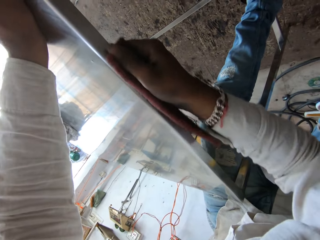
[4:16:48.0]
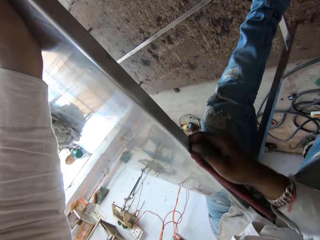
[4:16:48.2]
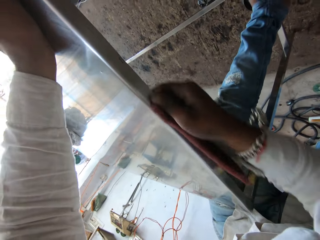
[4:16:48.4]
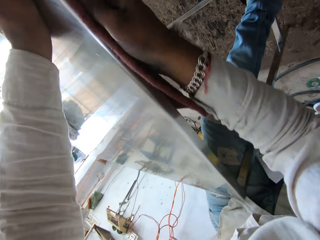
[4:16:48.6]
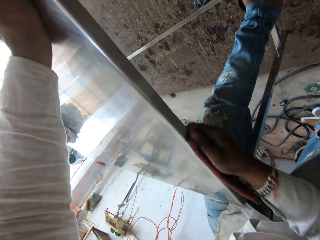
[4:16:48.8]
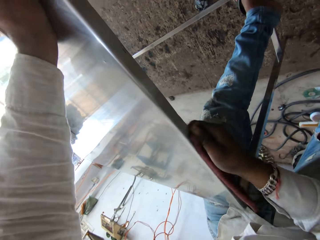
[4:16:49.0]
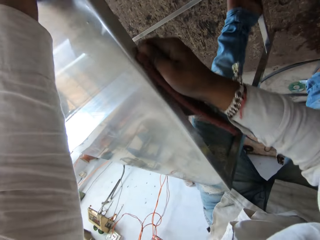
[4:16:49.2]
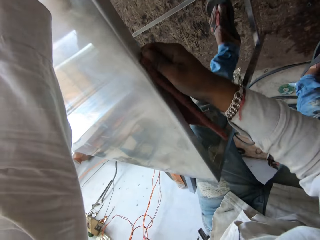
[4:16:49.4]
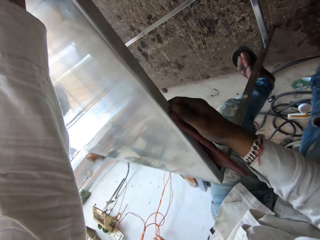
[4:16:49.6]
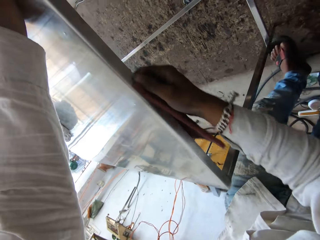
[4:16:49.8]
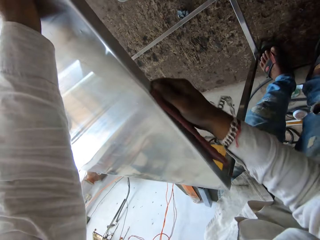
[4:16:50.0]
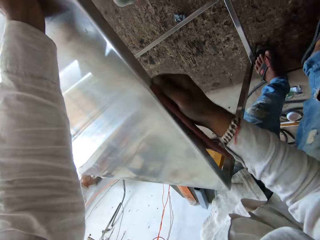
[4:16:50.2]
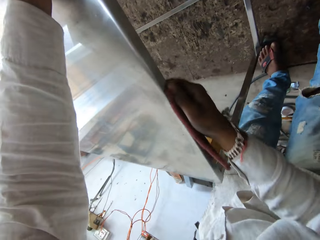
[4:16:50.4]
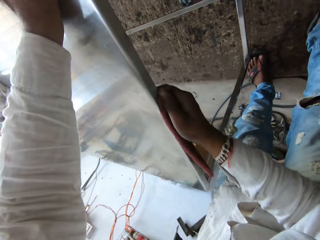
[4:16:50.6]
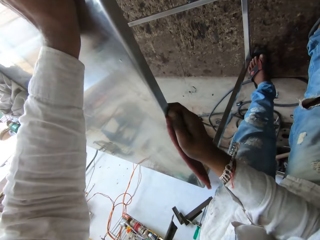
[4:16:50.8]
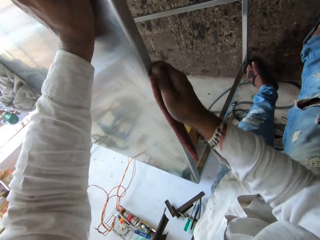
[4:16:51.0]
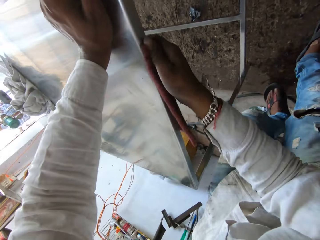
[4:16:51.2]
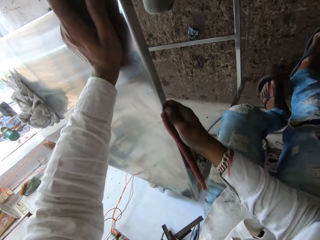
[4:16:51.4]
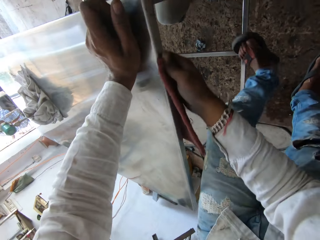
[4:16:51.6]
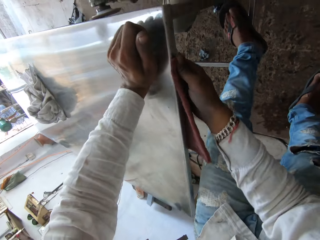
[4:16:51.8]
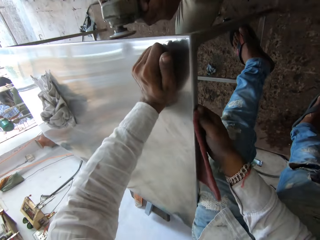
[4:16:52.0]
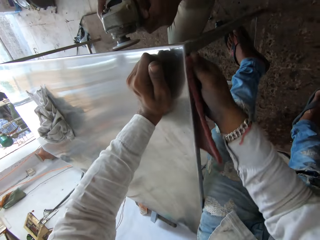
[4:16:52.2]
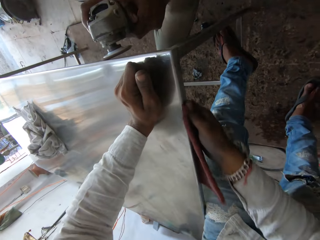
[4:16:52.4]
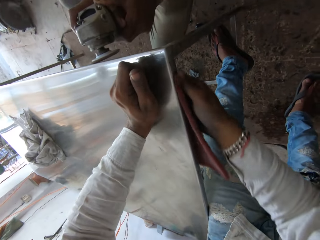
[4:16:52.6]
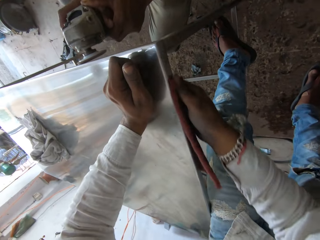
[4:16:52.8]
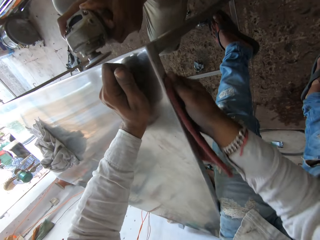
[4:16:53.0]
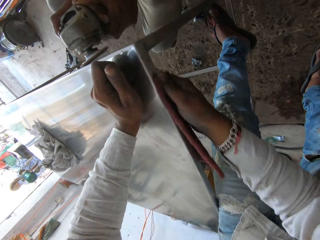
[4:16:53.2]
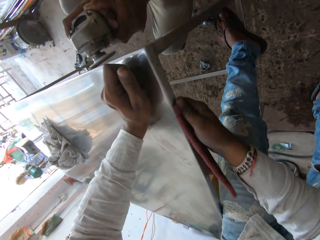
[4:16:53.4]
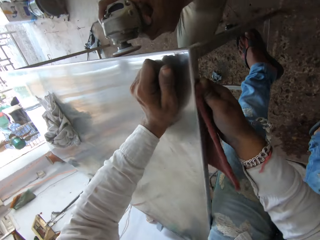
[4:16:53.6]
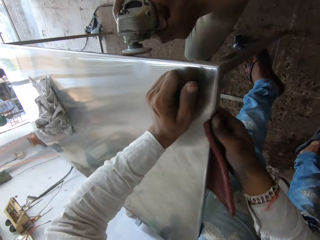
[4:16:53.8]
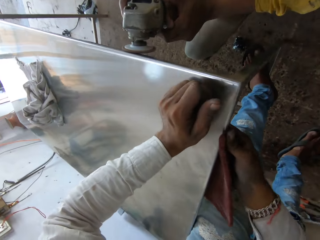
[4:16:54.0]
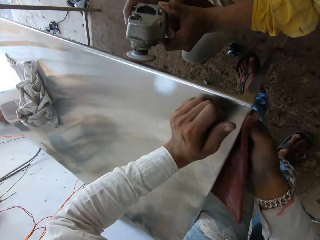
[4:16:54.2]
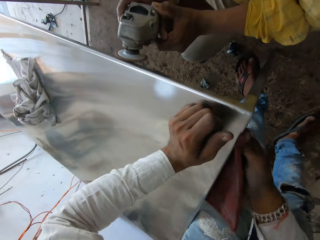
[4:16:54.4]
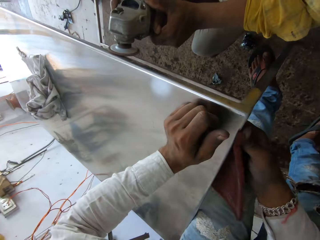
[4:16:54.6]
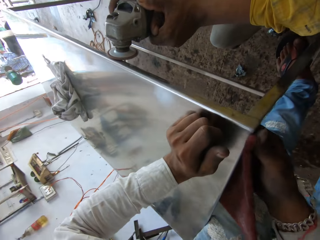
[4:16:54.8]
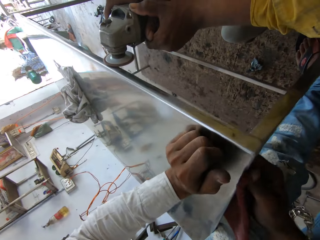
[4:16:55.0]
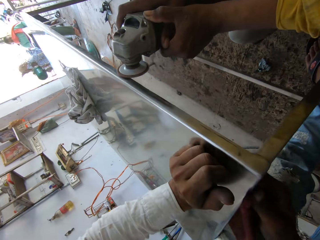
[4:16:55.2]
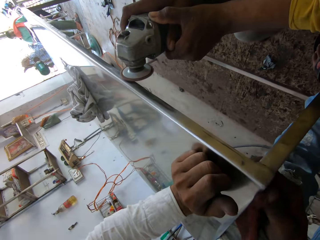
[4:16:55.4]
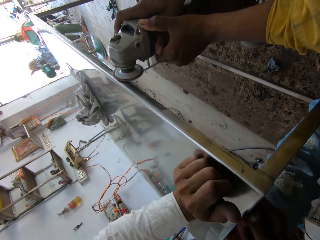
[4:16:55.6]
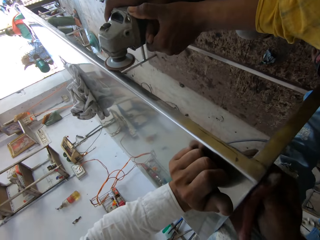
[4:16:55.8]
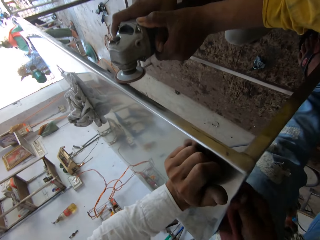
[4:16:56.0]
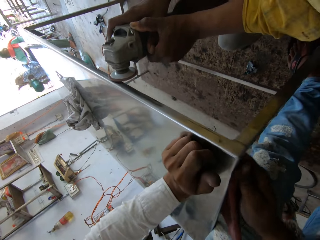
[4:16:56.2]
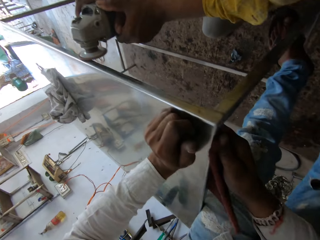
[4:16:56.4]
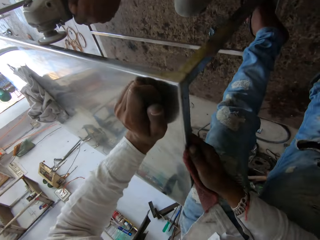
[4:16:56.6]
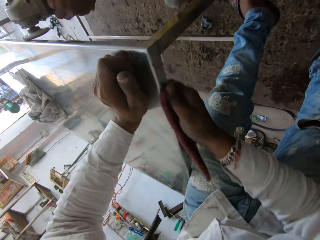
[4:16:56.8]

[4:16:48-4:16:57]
The camera wearer steps on the ground. They step on the table side stretcher. They scrub a metal table.

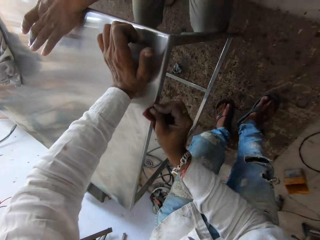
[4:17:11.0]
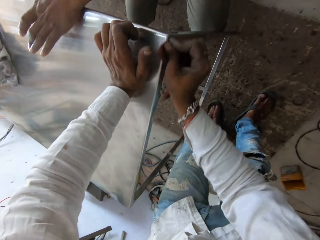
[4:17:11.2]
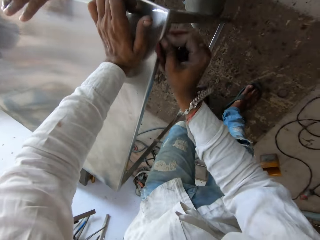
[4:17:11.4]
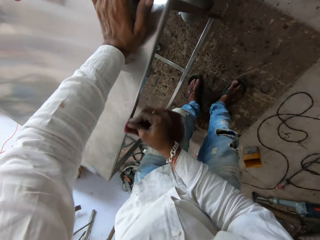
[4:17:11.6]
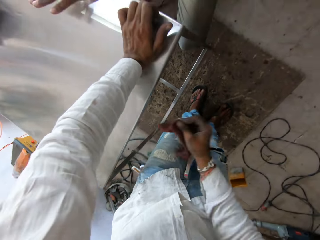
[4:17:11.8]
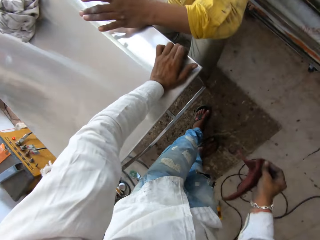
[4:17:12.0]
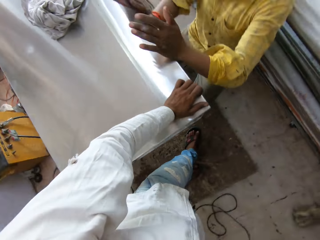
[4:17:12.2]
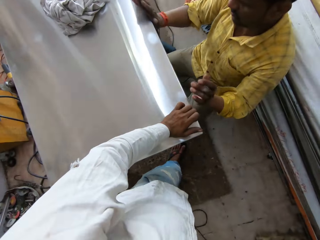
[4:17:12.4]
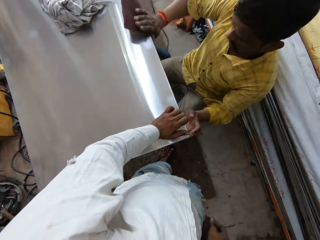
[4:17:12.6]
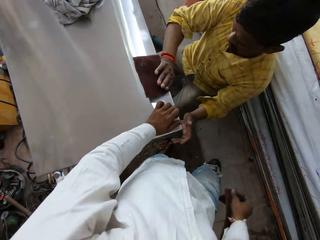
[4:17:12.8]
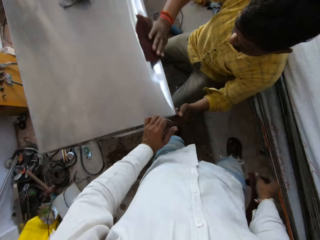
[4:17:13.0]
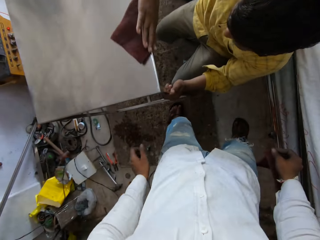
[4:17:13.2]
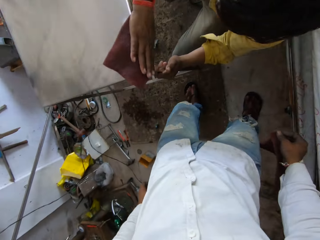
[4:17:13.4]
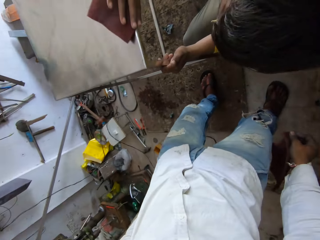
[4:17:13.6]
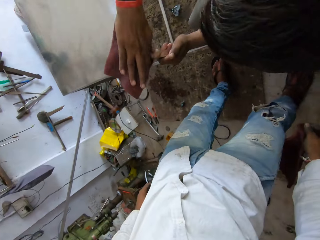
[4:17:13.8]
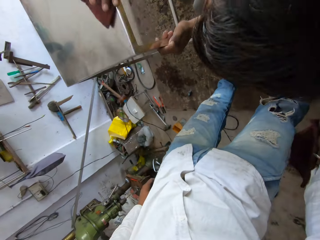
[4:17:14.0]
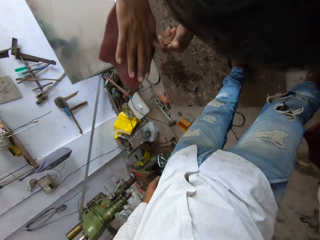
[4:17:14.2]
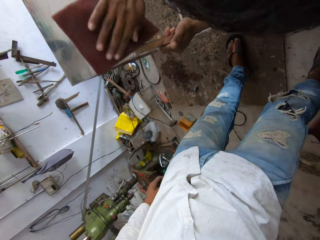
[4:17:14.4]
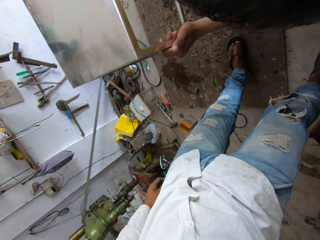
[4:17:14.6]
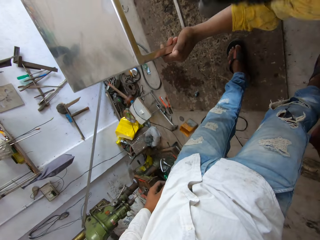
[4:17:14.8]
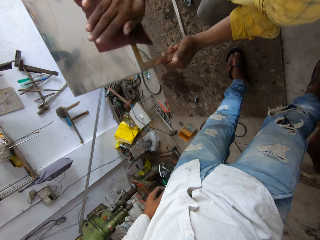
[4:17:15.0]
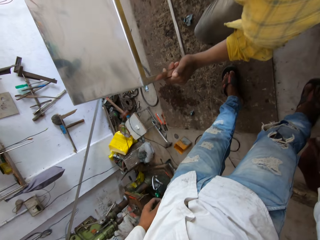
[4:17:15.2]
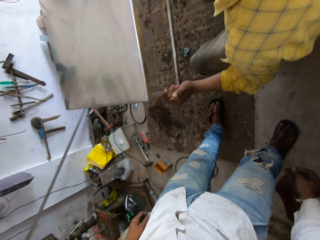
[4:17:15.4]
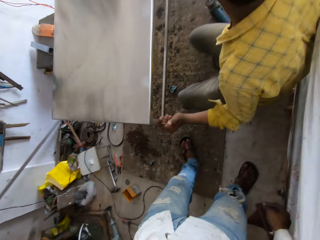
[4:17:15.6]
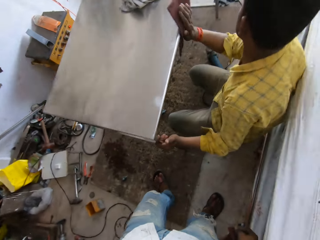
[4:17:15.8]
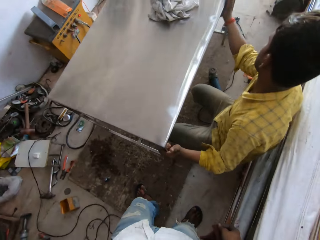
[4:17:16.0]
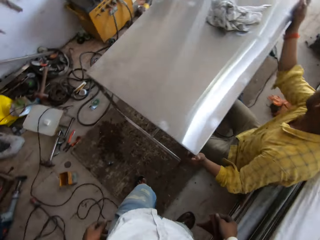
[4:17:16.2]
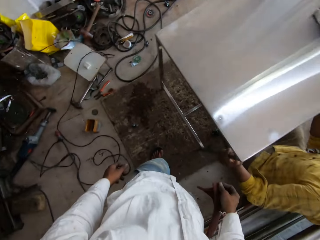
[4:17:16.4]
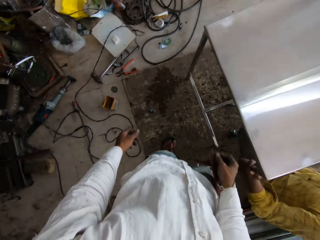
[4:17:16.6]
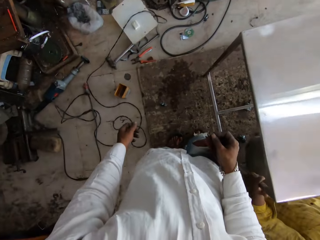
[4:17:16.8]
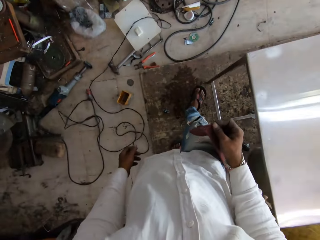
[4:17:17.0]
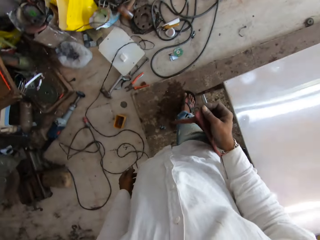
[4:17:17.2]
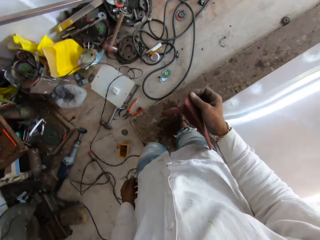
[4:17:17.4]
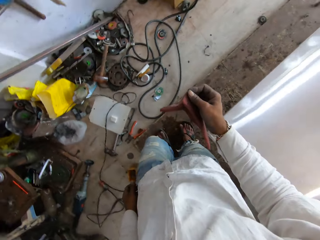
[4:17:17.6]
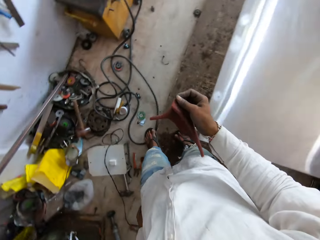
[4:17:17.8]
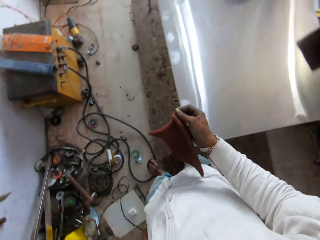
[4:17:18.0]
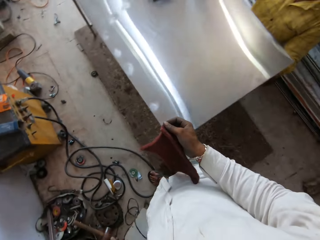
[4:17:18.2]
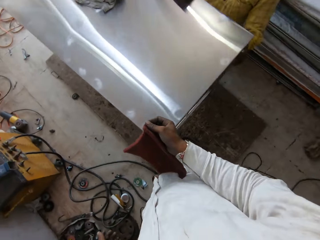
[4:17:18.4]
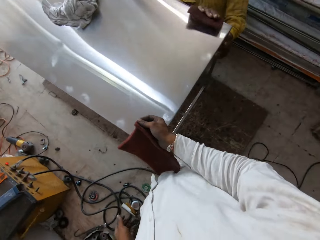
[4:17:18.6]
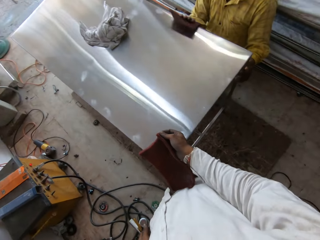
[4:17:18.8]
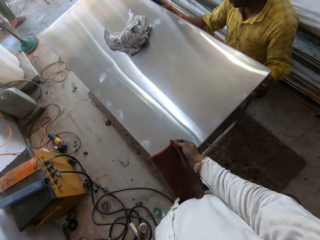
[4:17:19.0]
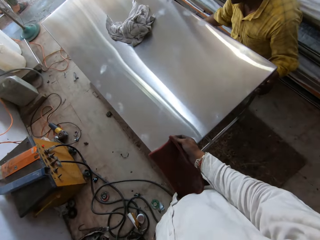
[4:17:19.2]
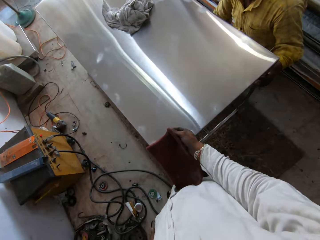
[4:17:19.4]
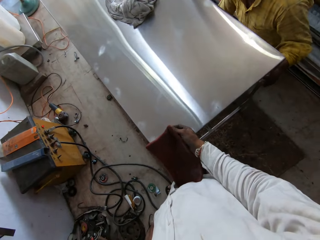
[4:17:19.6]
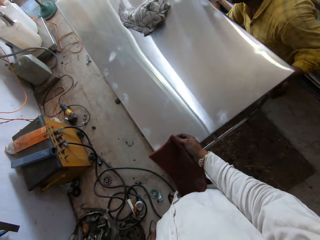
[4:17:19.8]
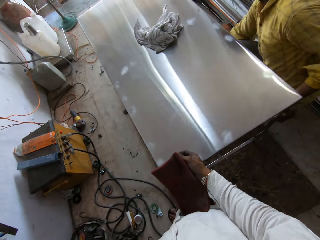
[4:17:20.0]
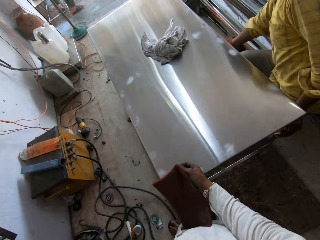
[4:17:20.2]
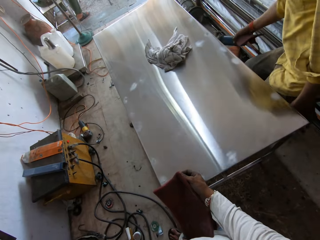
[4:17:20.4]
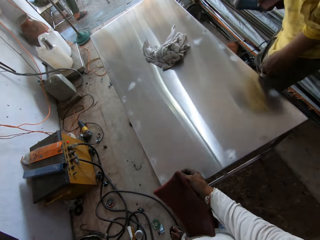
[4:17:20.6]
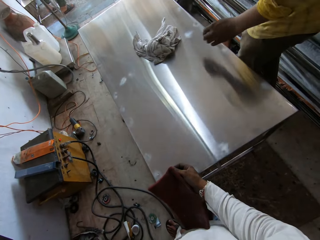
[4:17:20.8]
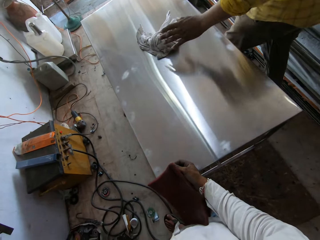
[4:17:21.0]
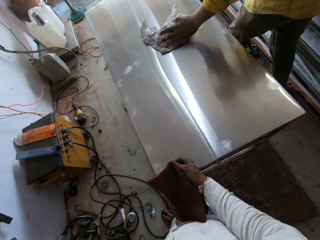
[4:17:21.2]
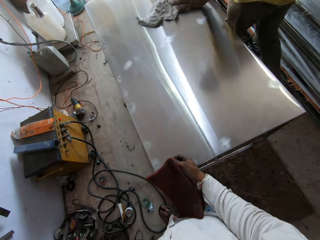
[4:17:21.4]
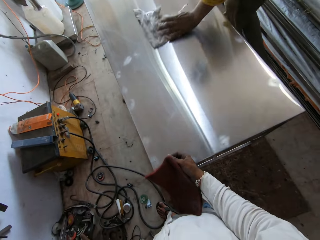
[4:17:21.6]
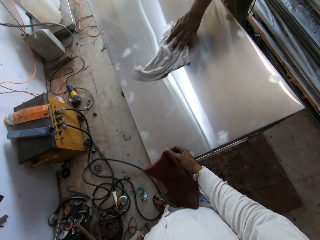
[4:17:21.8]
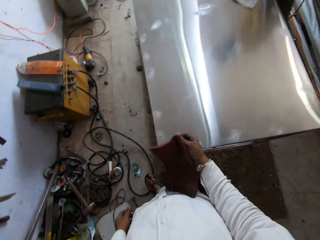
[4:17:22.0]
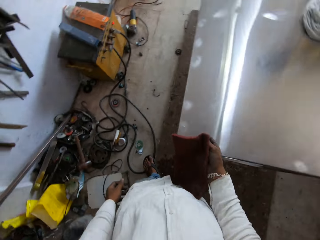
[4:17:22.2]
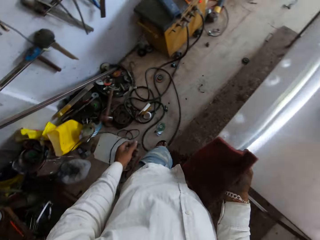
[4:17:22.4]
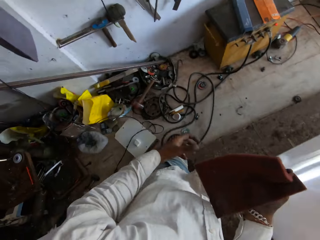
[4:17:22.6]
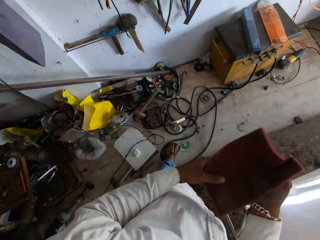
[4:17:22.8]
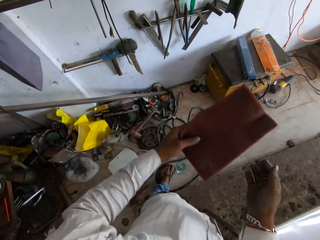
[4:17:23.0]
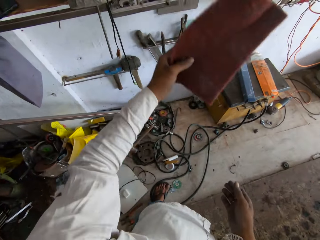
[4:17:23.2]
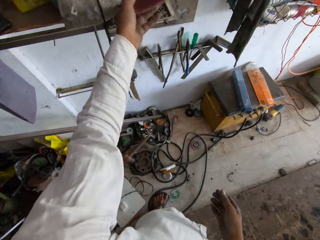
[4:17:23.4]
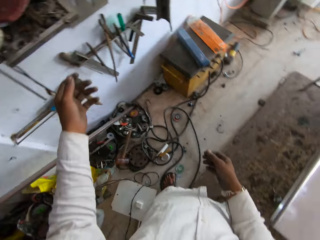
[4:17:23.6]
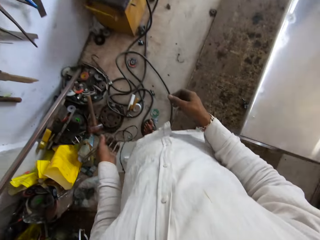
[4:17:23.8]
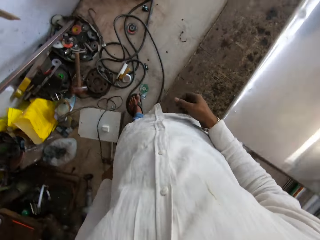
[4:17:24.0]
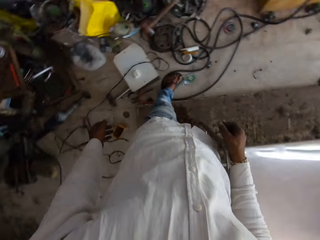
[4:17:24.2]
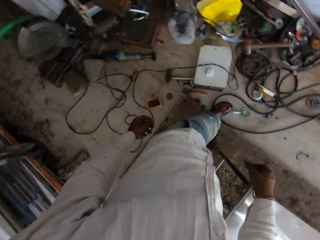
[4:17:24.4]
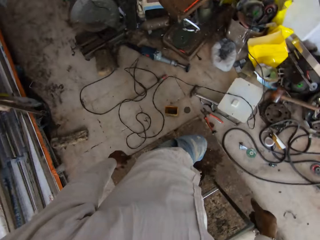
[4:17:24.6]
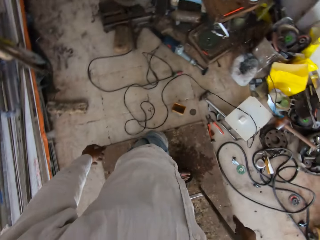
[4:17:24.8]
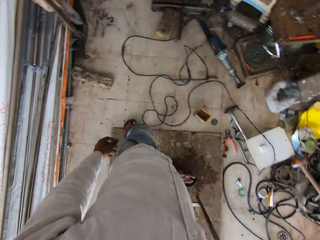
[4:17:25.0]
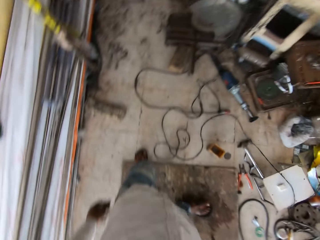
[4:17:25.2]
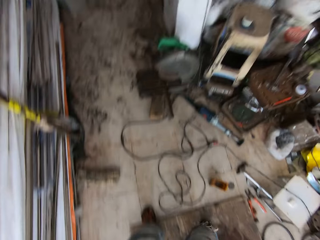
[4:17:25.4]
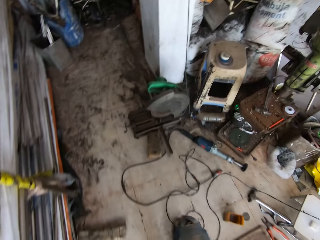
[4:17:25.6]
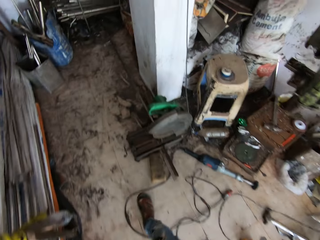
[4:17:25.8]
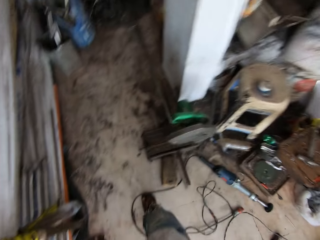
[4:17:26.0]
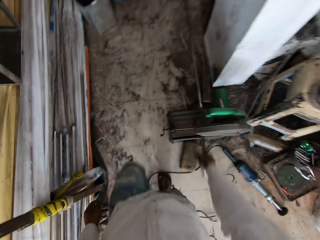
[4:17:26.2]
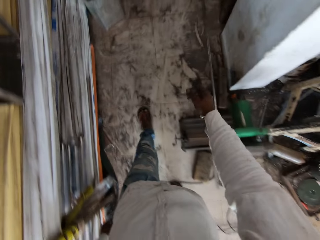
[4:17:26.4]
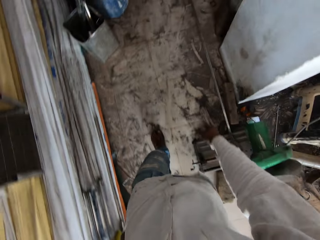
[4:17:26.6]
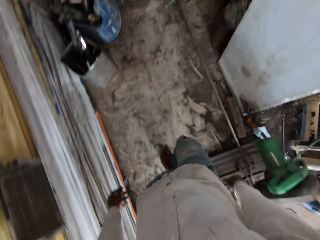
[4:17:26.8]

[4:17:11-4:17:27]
The camera wearer looks around the room. They scrape a table. They walk around the room. They talk. They wipe the table. They release the scrubber. They walk around the room.
